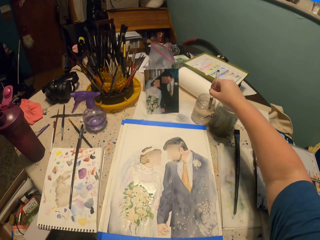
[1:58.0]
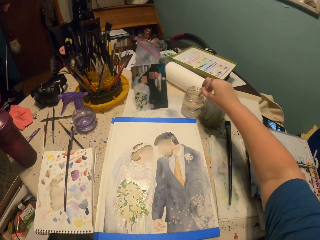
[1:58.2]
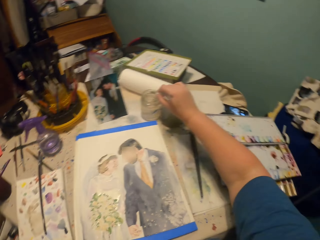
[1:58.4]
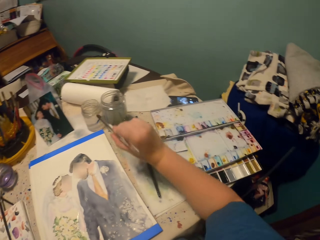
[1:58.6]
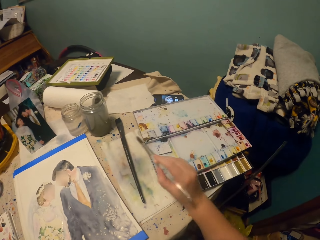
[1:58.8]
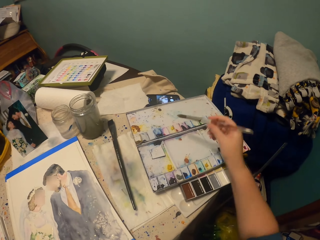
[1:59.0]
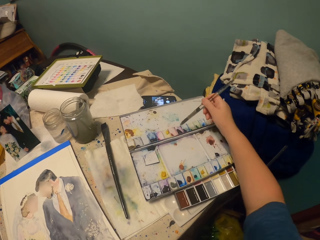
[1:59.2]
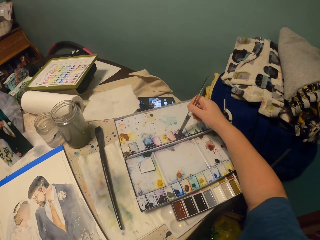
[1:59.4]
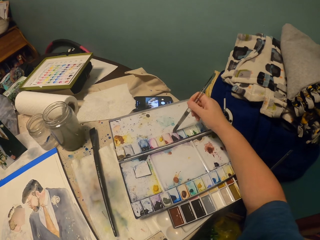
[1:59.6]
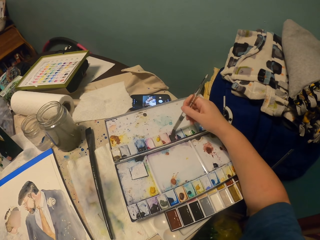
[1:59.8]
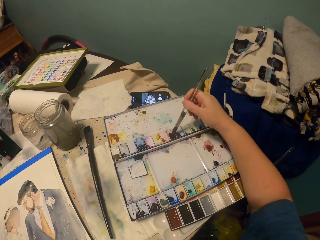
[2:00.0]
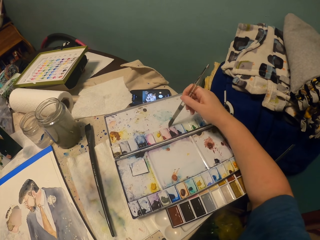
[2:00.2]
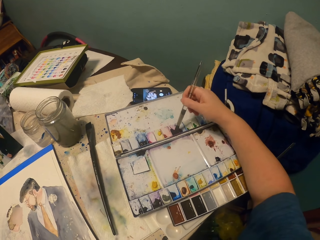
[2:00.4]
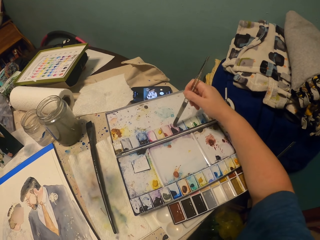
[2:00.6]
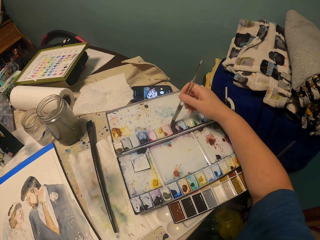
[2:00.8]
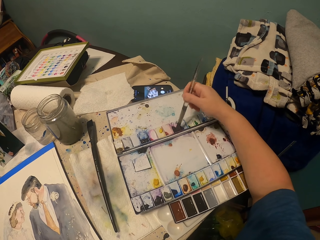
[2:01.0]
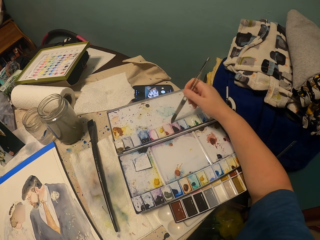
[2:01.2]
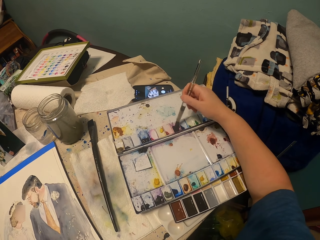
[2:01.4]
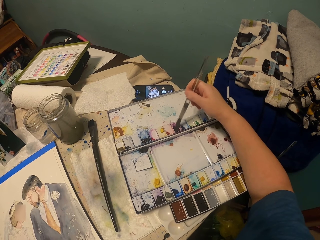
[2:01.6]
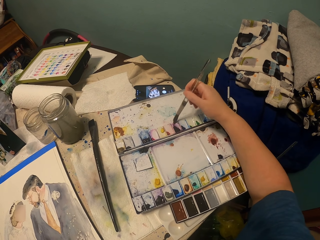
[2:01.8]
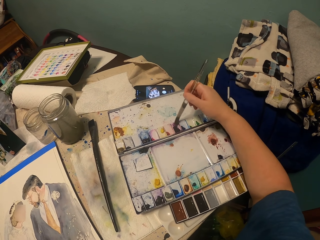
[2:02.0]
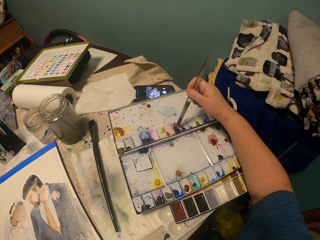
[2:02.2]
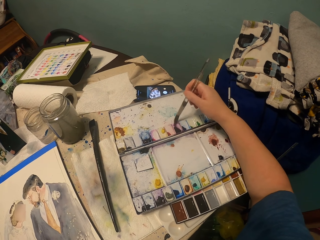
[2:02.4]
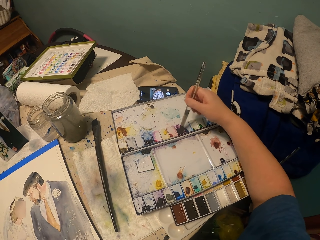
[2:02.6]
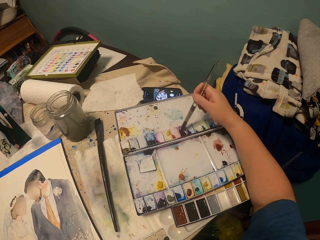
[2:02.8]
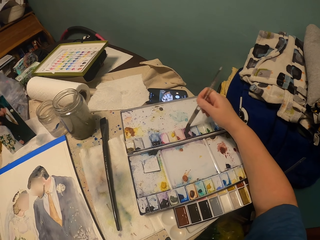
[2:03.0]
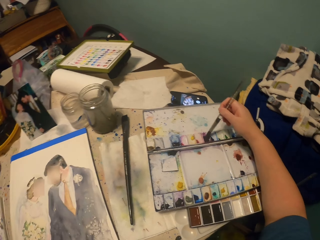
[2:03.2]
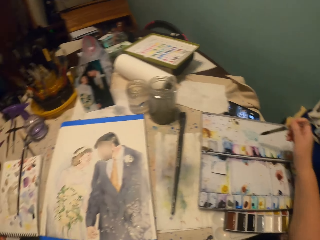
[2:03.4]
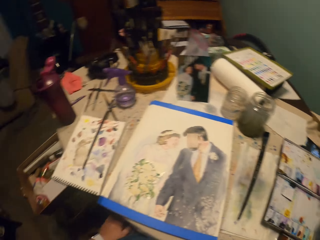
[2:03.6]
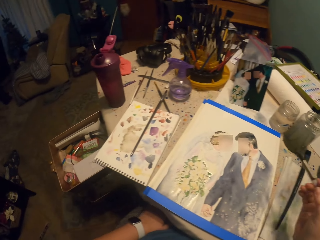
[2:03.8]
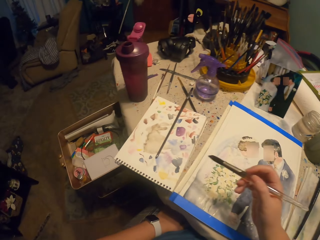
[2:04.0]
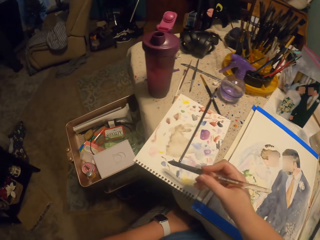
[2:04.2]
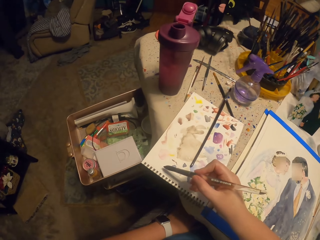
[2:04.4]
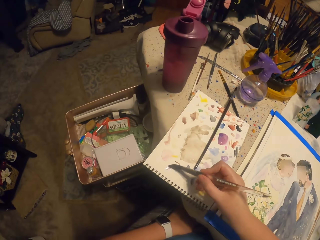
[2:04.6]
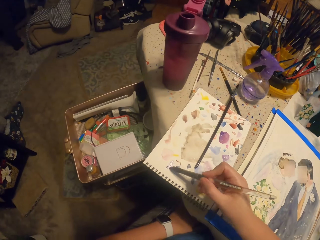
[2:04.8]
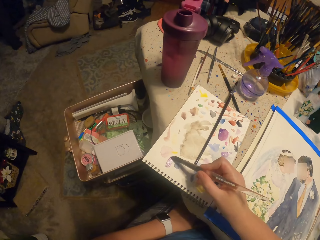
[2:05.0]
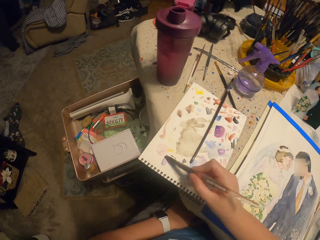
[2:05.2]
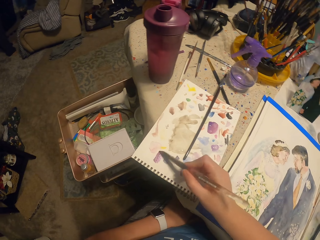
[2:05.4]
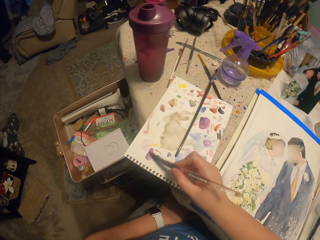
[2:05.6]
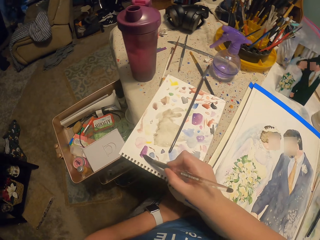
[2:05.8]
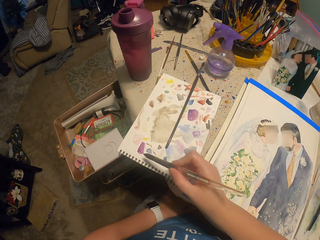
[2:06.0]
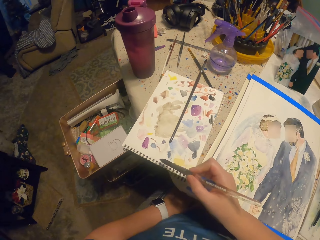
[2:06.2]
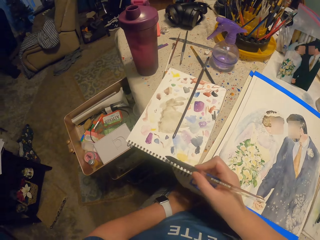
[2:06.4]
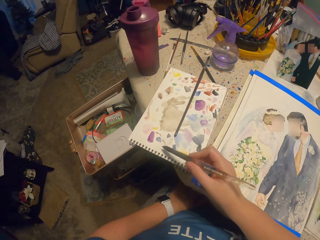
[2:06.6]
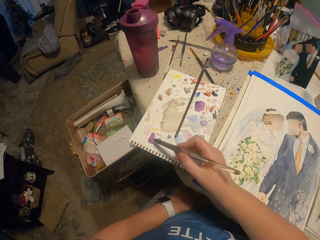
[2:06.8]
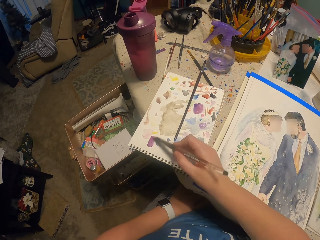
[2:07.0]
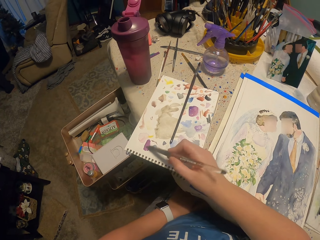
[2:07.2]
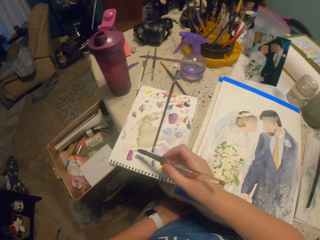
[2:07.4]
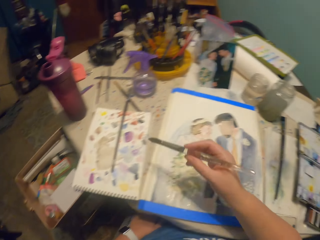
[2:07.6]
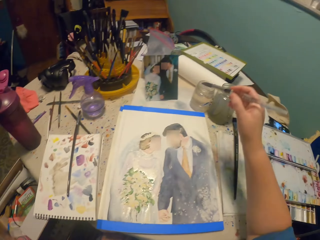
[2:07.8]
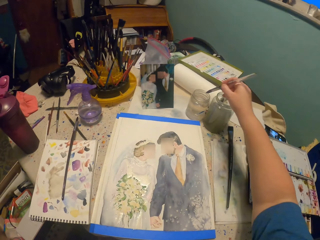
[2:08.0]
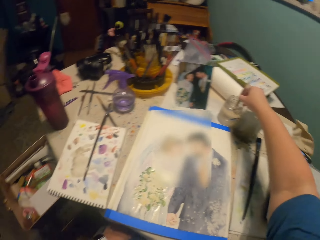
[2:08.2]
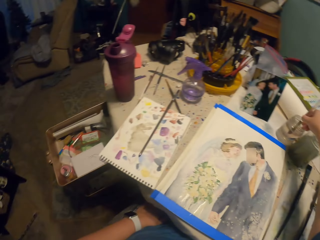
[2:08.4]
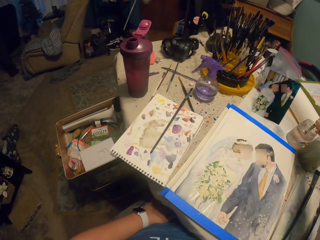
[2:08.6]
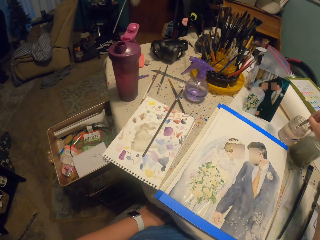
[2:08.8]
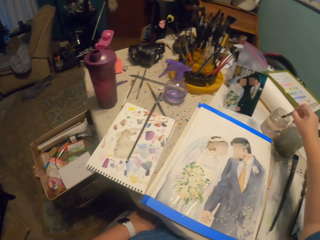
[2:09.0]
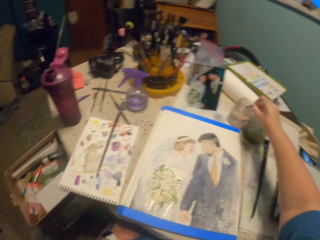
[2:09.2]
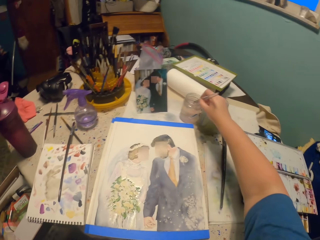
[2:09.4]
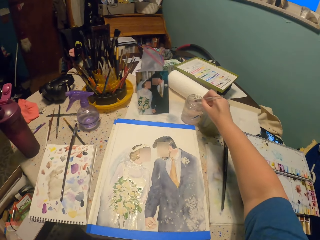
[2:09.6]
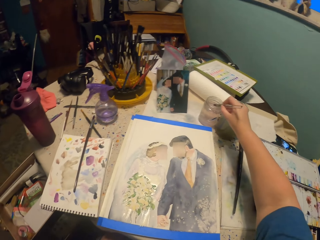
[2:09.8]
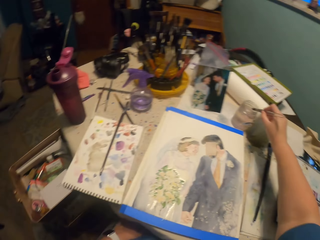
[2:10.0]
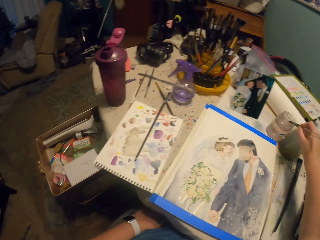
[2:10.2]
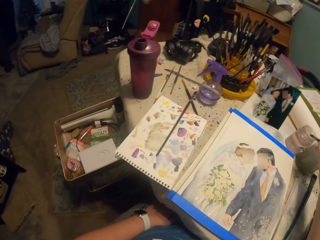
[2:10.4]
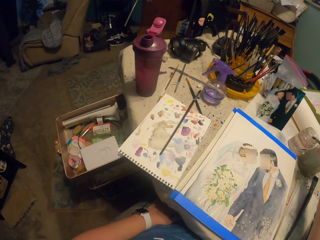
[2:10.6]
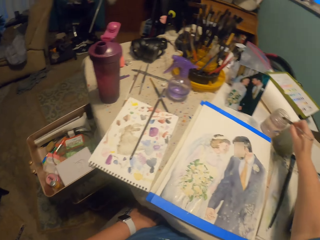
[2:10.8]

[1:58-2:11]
The camera wearer dips the painting brush in water. They dip the round brush in paint. They paint a book. They dip the painting brush in water.

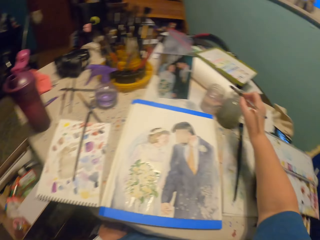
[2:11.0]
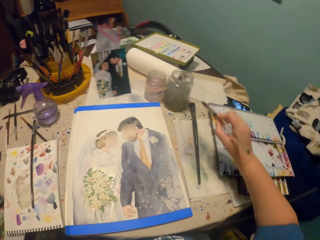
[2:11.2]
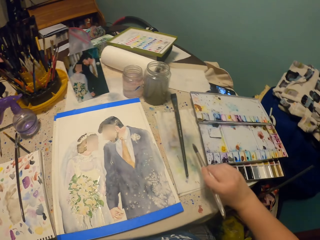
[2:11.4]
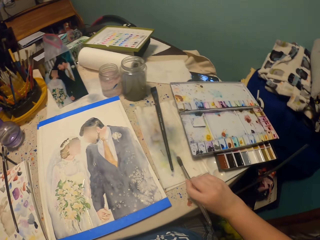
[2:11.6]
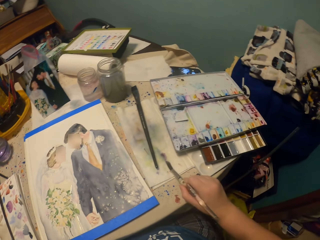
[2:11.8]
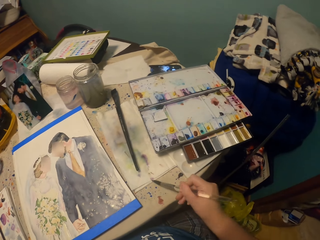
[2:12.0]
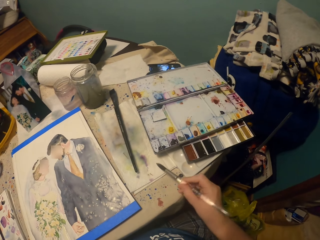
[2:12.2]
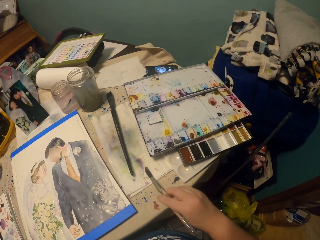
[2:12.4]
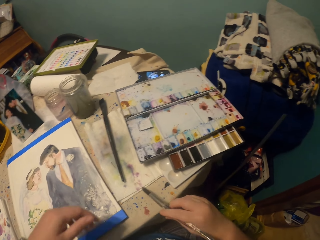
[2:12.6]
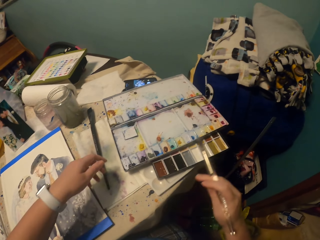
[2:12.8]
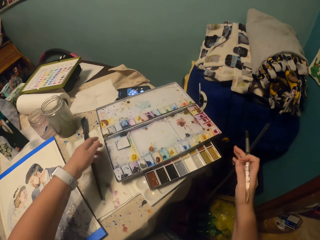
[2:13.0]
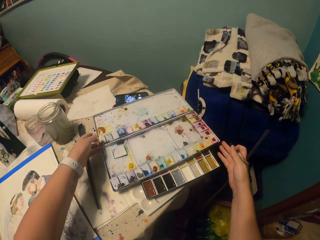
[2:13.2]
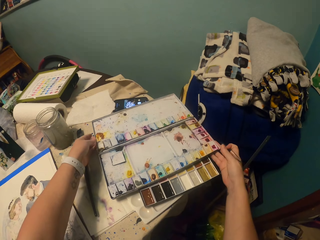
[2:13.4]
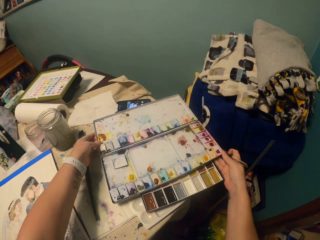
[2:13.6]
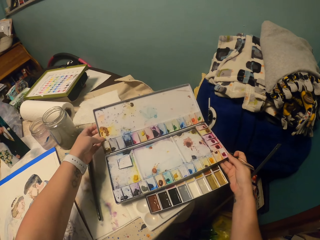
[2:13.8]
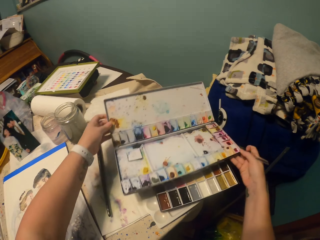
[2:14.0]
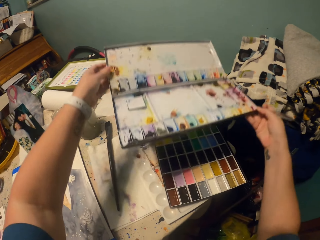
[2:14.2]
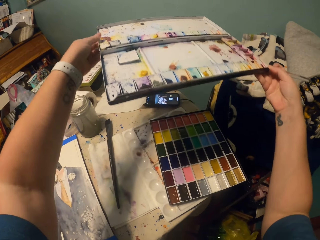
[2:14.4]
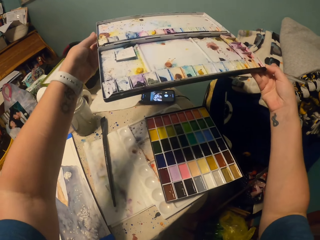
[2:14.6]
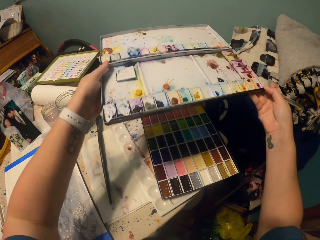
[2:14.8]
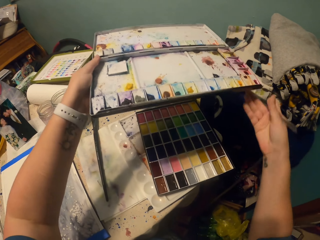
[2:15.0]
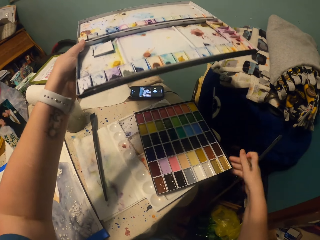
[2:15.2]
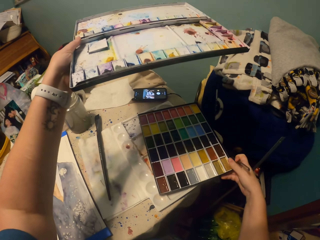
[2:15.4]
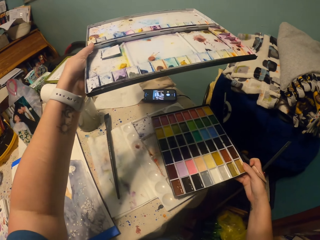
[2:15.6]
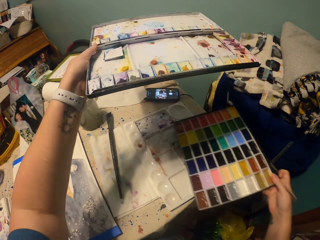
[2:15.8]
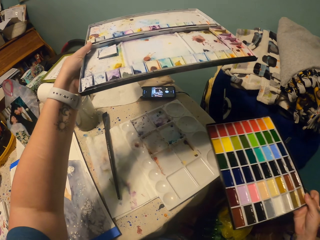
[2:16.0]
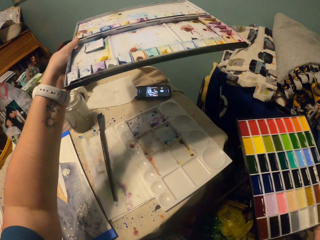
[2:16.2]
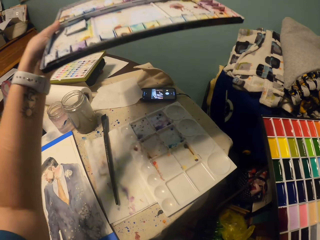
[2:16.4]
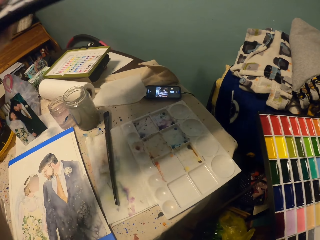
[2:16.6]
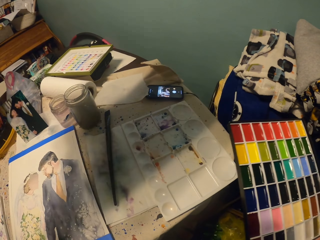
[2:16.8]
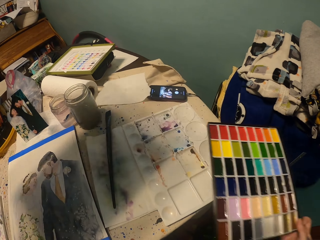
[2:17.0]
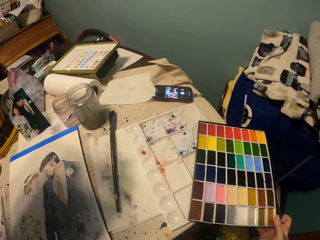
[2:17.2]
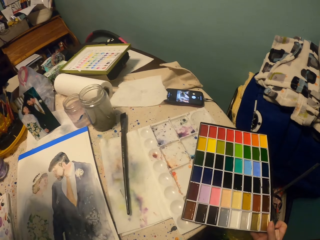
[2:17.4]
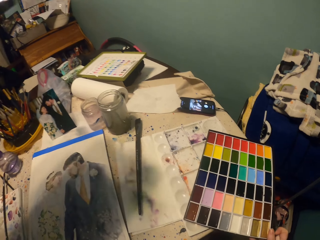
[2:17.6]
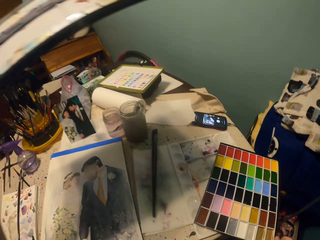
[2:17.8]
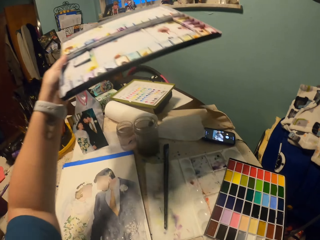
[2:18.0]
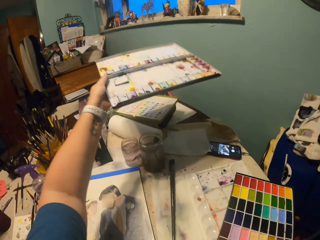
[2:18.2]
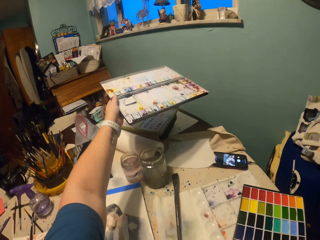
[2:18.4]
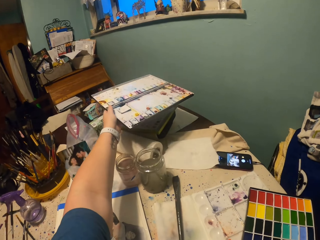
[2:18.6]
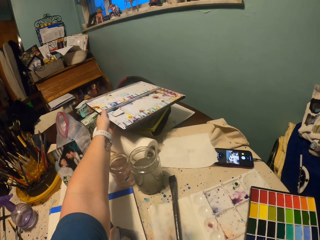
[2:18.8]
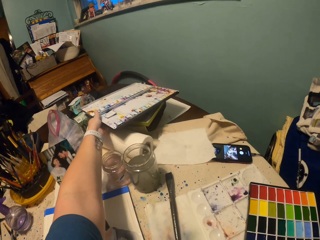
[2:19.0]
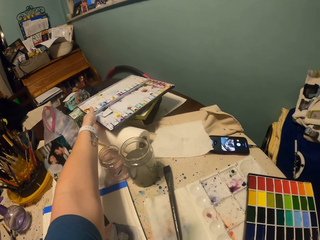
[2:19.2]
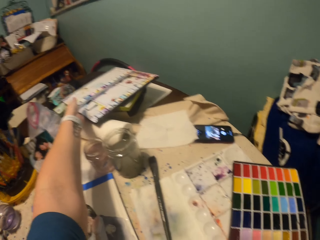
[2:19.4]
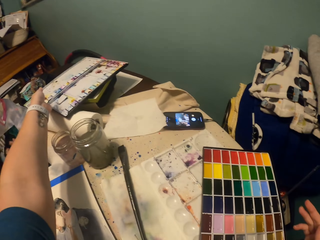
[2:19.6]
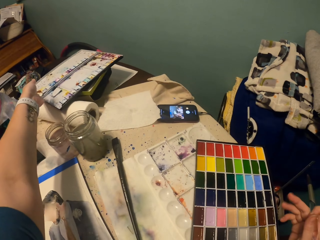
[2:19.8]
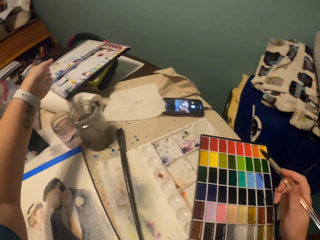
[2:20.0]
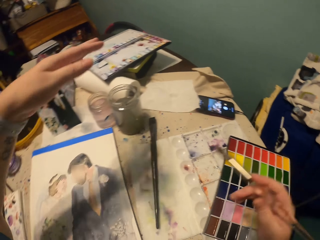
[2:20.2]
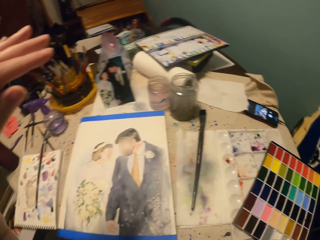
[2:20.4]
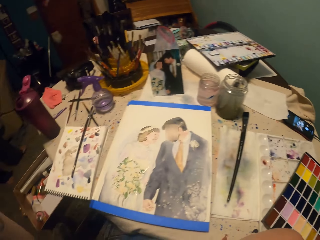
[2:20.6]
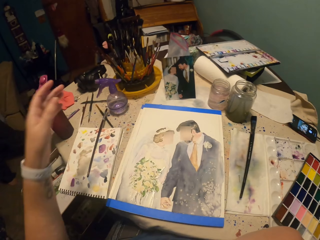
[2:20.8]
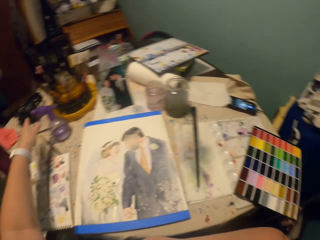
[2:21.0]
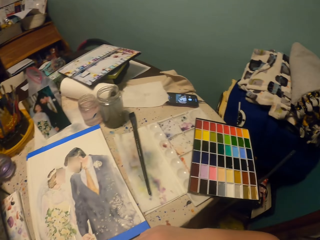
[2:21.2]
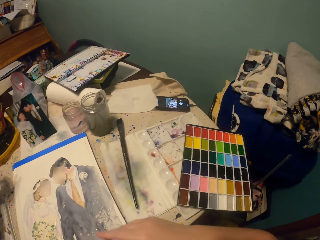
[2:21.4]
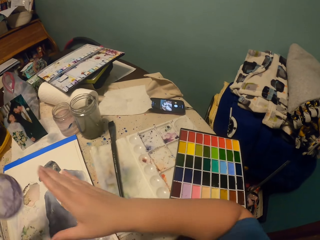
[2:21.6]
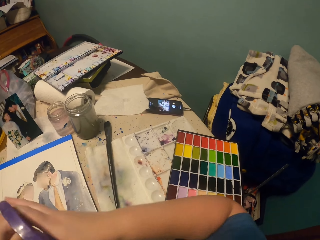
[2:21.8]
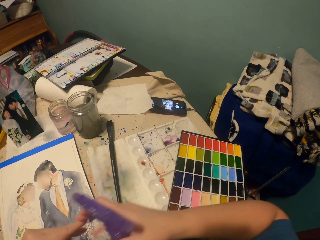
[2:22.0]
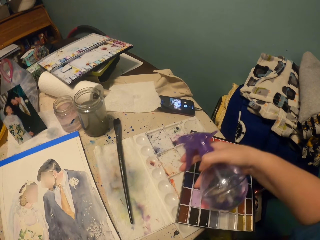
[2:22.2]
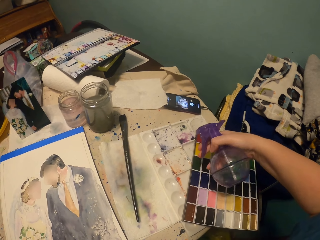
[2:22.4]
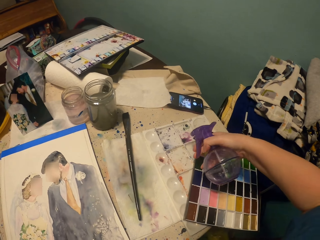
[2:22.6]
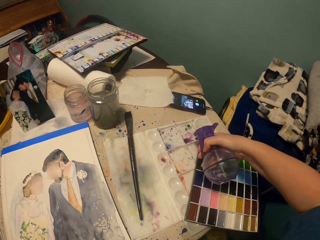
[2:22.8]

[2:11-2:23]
The camera wearer rubs the round brush on the side. They lift the colour mixing board. They lift the colour board palette. They put the colour board palette on the painting table. They put the colour mixing board on something. They pick up a spray bottle.
